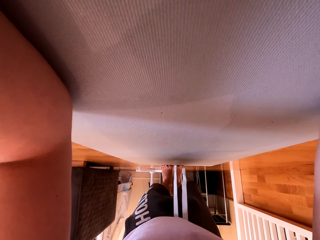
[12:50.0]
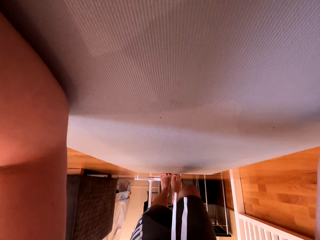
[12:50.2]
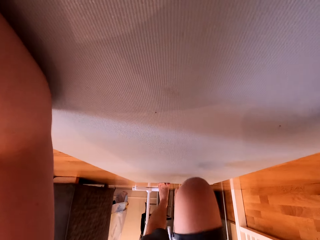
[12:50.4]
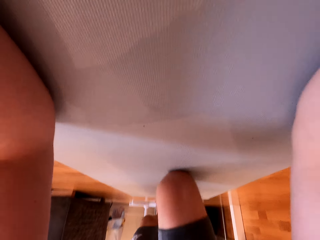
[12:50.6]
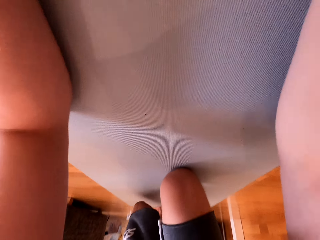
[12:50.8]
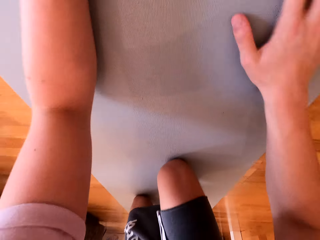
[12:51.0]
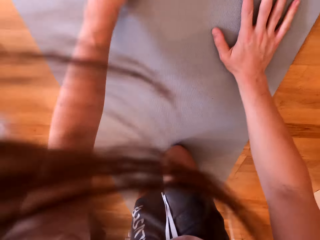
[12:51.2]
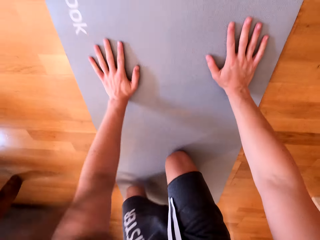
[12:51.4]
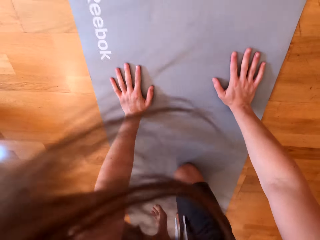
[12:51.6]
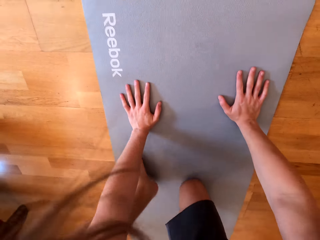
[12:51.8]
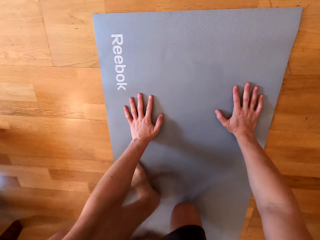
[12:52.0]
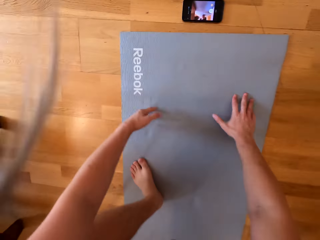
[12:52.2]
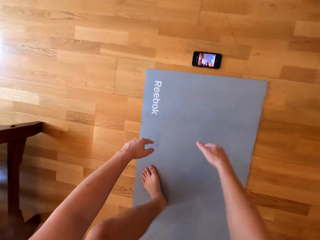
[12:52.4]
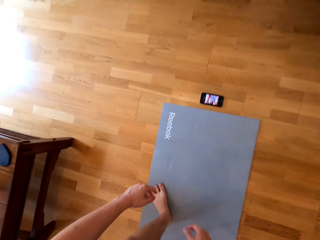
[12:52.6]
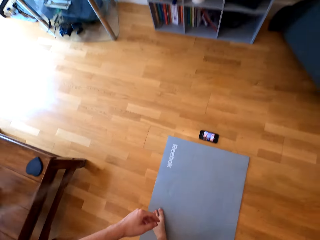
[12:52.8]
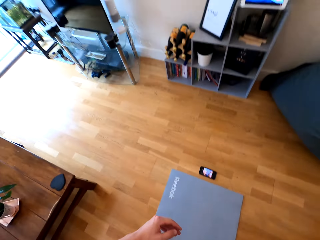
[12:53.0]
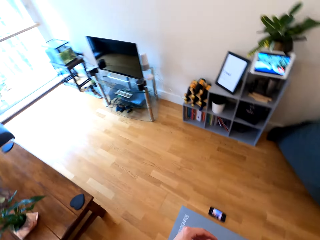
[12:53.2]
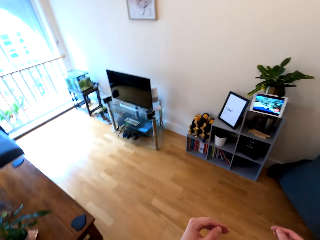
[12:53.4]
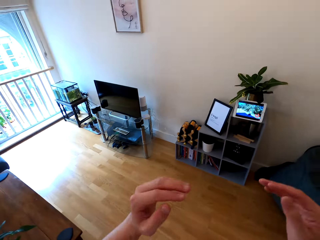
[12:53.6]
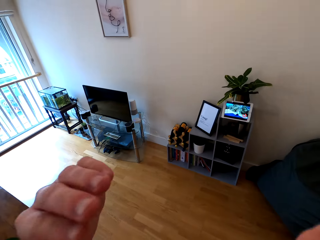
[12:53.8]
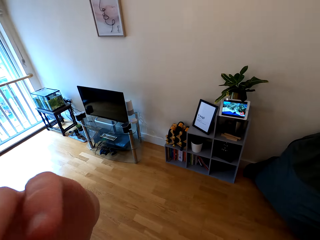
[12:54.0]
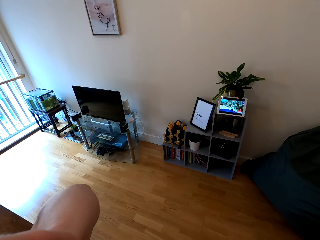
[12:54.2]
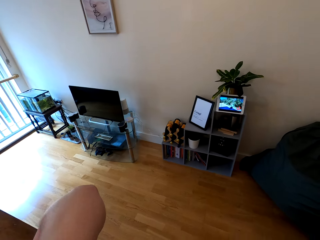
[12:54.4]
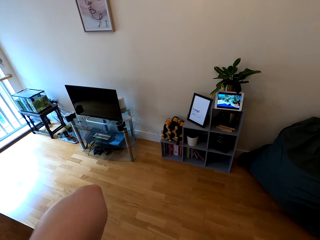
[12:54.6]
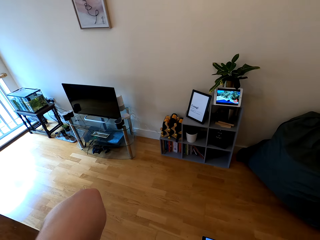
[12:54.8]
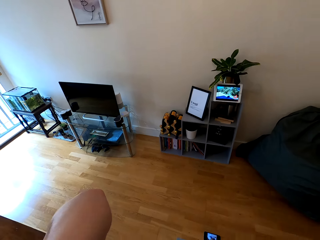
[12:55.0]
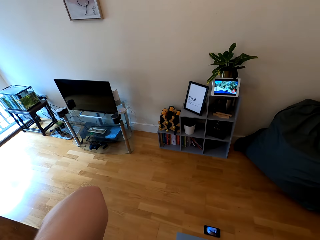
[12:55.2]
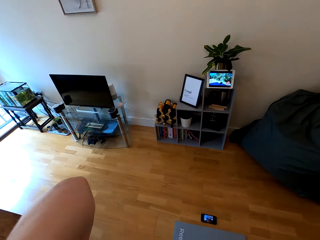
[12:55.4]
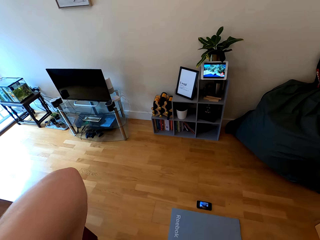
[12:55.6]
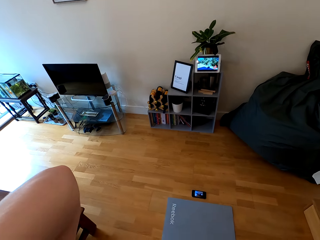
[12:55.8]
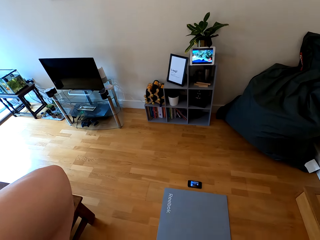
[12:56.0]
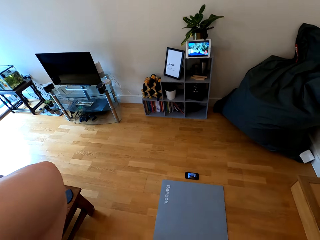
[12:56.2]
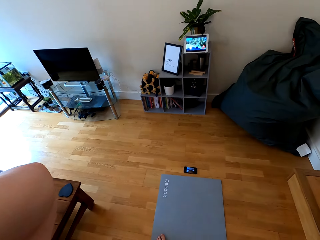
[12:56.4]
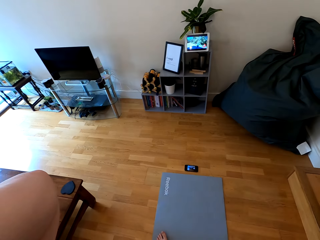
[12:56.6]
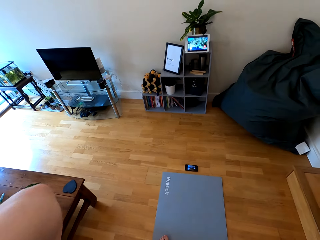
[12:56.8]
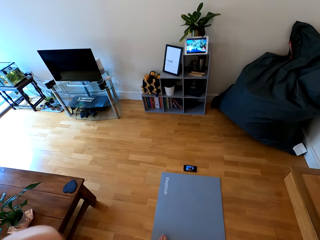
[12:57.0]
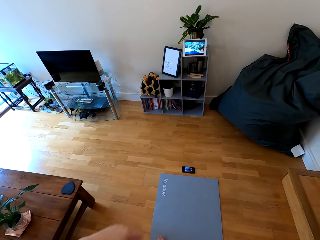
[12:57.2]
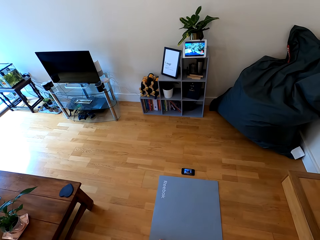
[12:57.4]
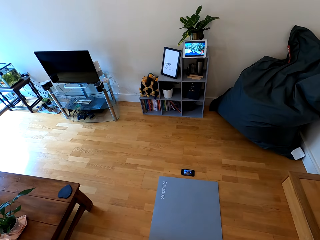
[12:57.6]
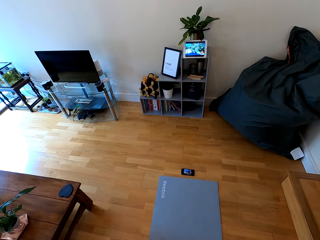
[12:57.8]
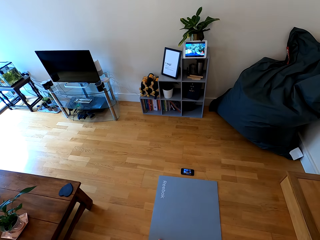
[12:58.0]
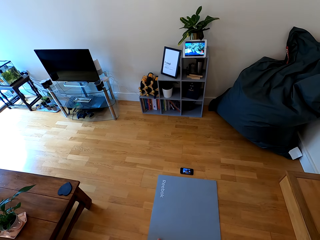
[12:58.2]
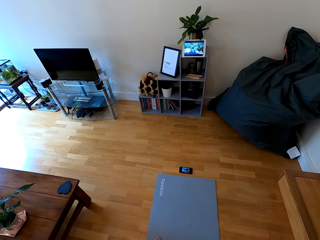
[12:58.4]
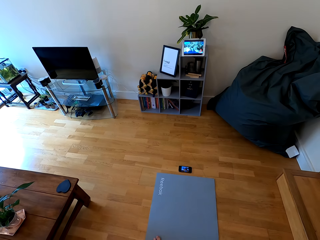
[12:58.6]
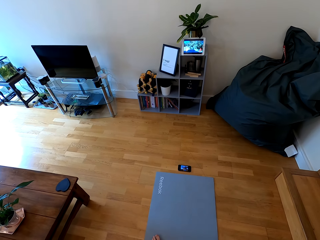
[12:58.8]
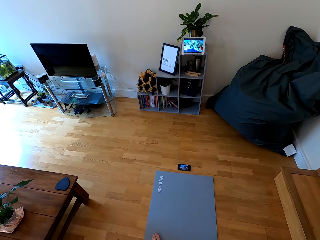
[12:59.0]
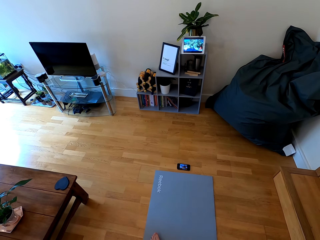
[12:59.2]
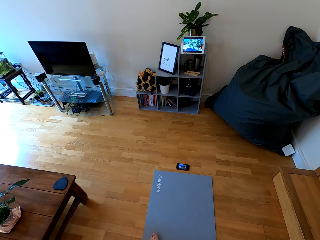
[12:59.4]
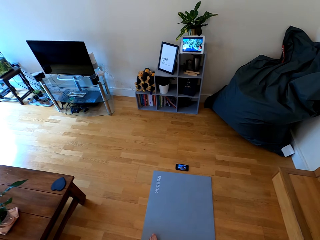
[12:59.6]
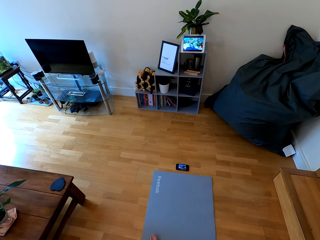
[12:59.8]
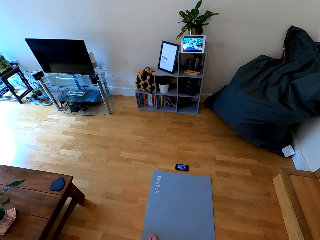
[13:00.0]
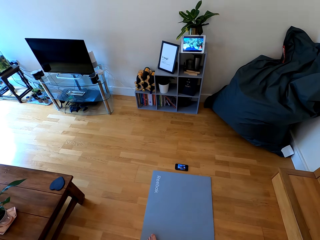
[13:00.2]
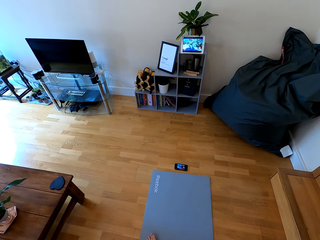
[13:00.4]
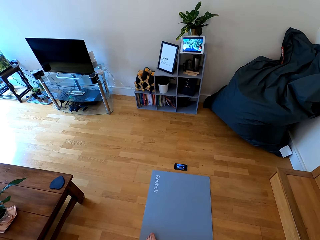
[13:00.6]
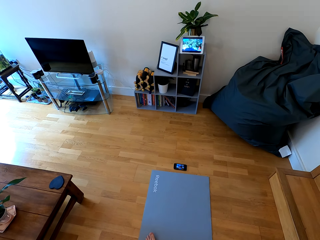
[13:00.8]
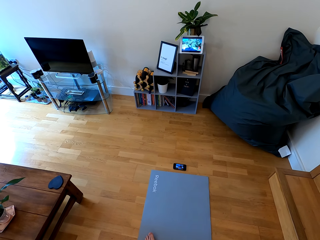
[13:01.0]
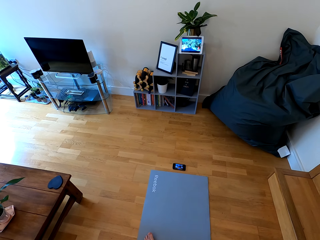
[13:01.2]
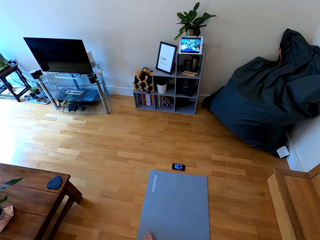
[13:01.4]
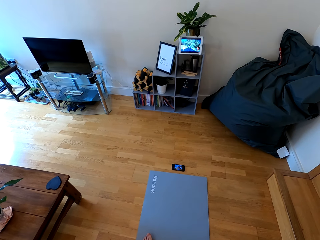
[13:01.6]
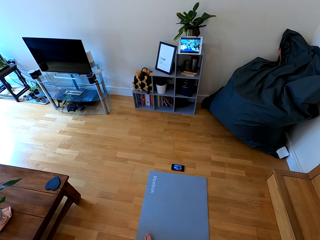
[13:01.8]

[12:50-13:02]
The camera wearer stands up from the mat. They raise both hands towards something.

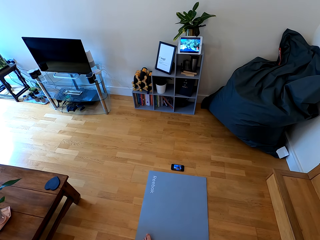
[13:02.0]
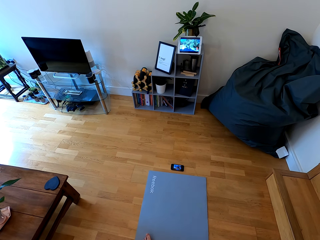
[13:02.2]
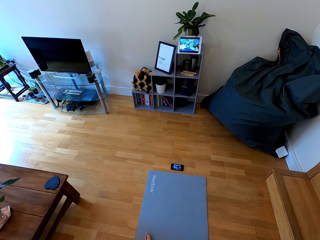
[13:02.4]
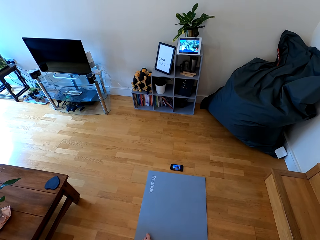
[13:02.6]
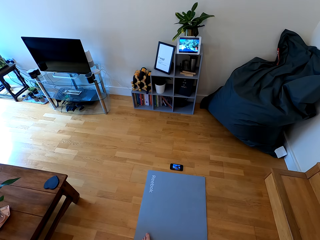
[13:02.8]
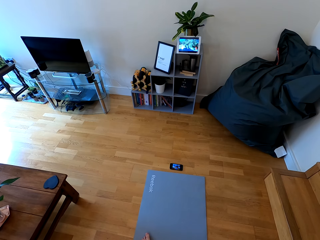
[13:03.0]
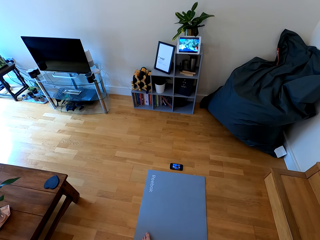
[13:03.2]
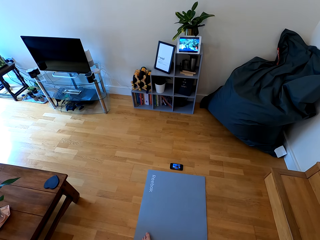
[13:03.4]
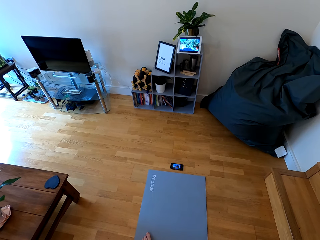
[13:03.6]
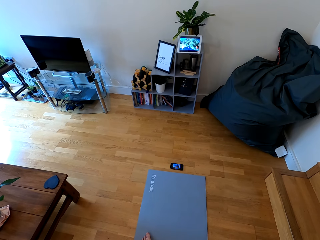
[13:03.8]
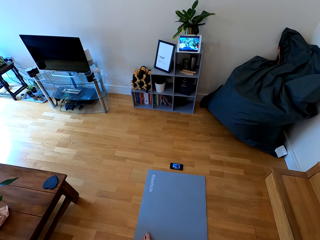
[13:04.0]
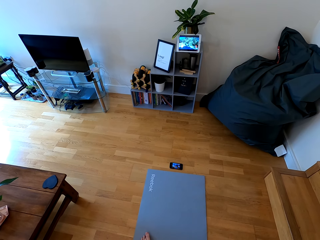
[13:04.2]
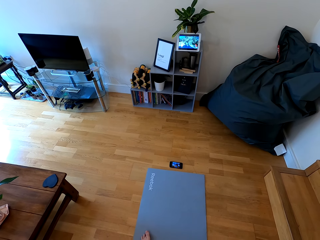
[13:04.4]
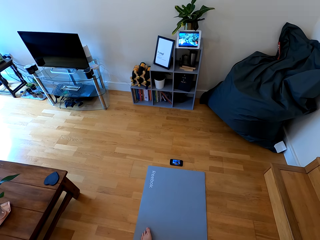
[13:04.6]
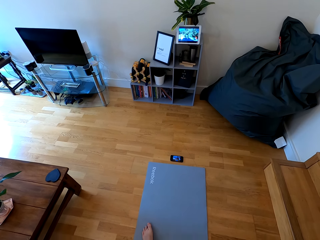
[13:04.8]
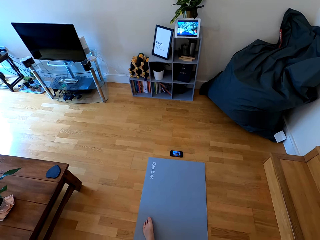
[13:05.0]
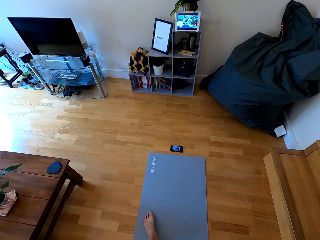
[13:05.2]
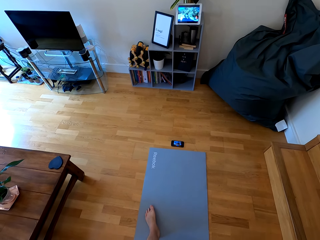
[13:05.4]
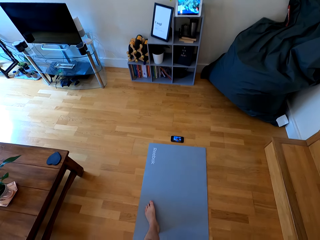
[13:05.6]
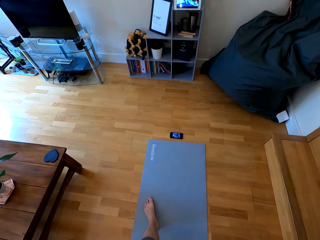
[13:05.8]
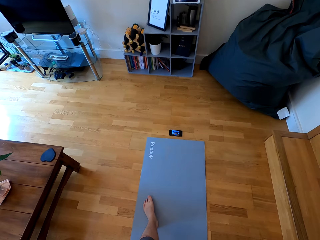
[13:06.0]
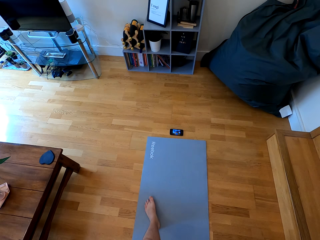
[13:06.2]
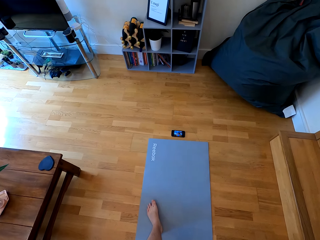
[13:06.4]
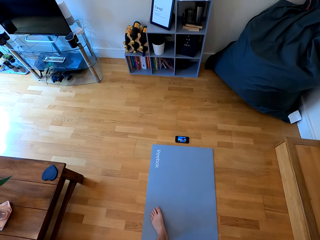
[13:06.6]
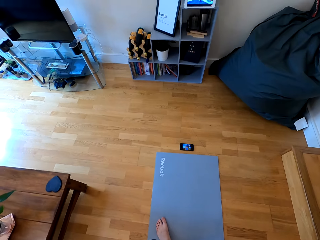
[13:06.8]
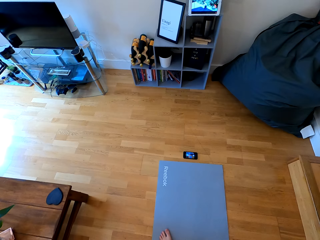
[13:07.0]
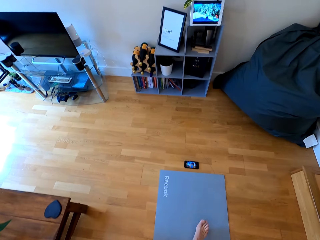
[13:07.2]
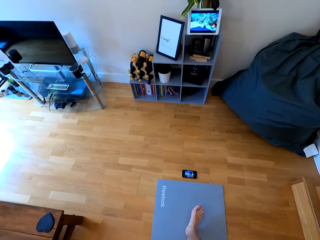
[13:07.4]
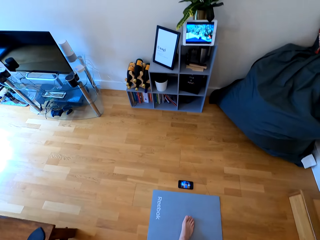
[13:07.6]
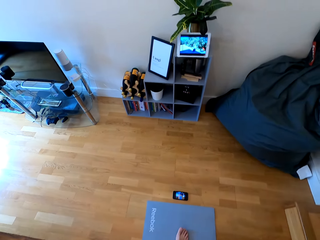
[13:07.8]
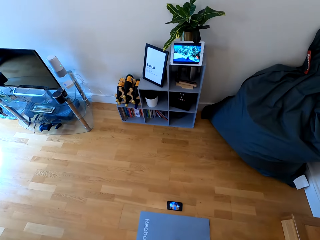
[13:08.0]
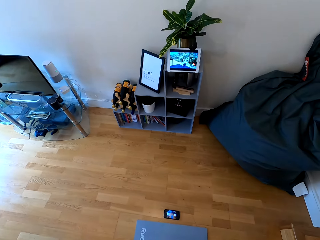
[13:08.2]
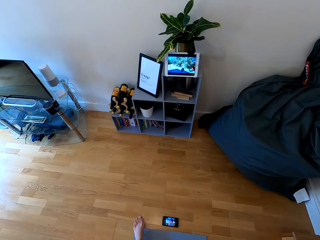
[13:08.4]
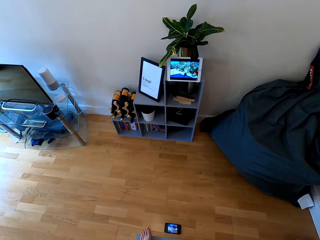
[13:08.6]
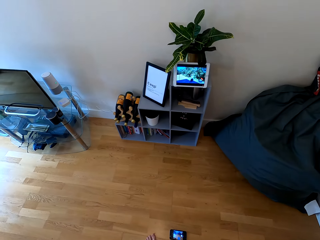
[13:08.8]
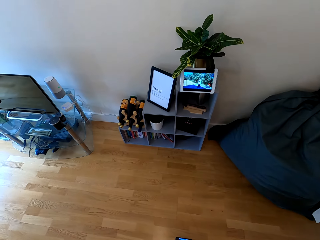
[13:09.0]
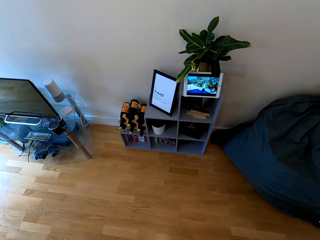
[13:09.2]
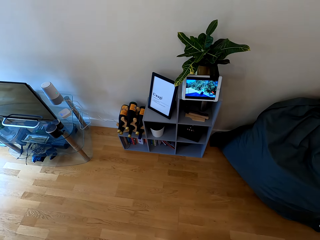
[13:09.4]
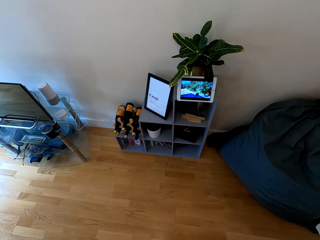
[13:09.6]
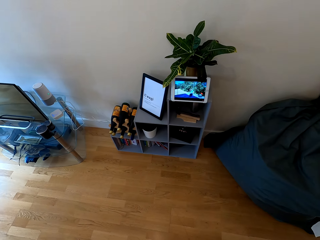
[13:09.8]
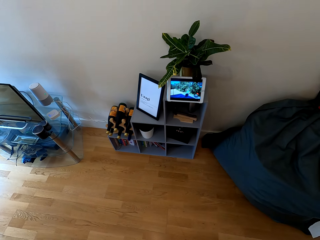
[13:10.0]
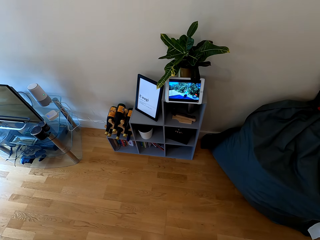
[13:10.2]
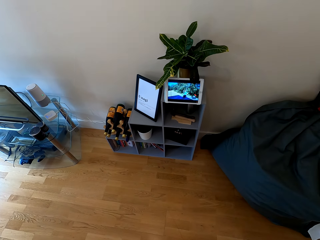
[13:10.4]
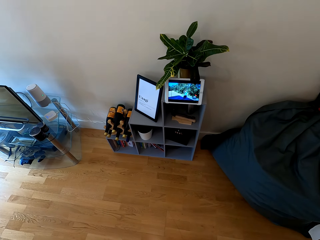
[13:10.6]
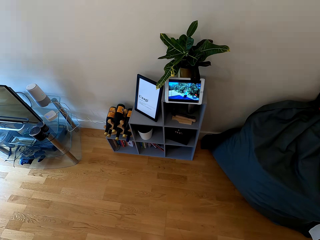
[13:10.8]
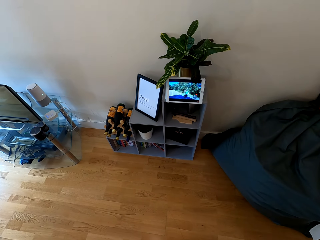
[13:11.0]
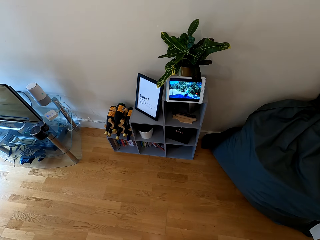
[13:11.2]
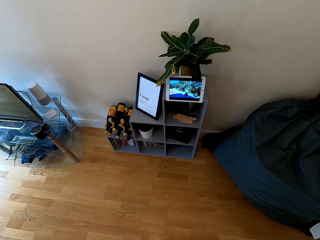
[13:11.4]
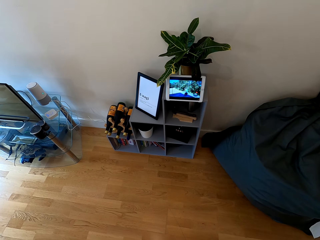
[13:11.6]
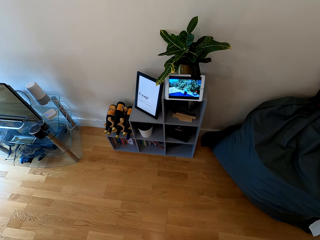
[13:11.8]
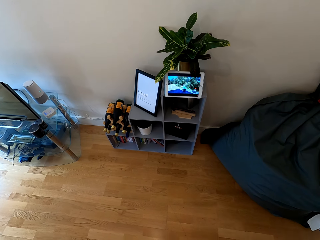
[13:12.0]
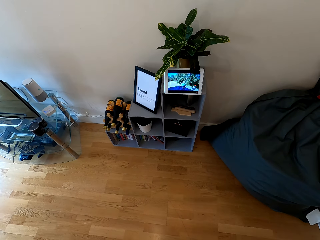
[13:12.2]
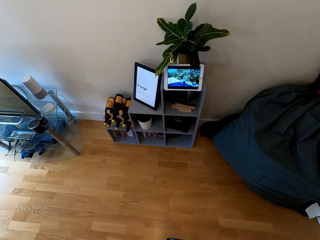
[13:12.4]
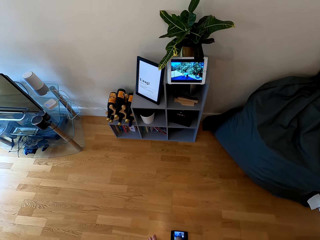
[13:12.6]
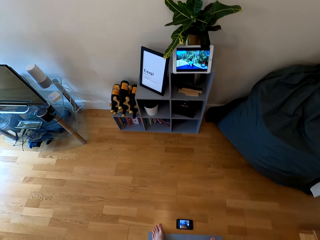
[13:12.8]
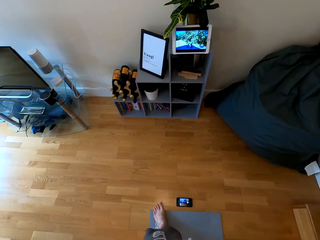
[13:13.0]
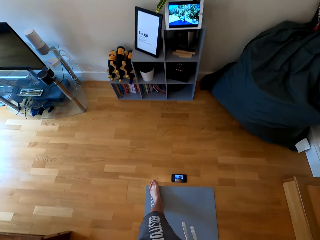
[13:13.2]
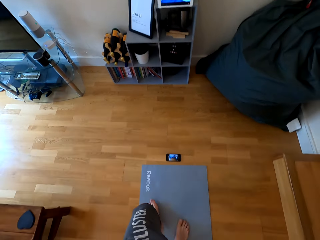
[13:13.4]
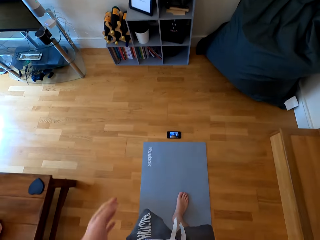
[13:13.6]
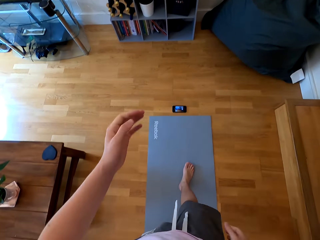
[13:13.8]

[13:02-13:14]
The camera wearer walks along the mat.
